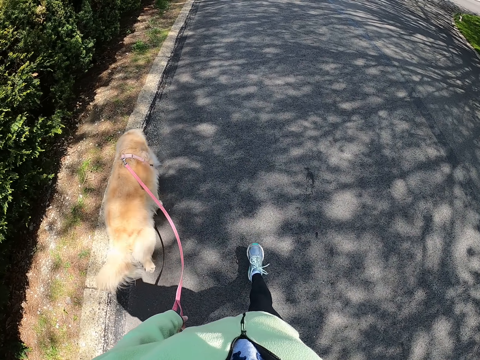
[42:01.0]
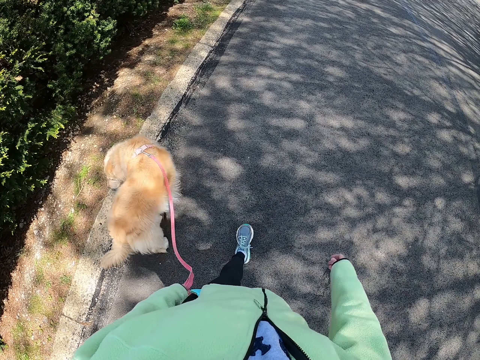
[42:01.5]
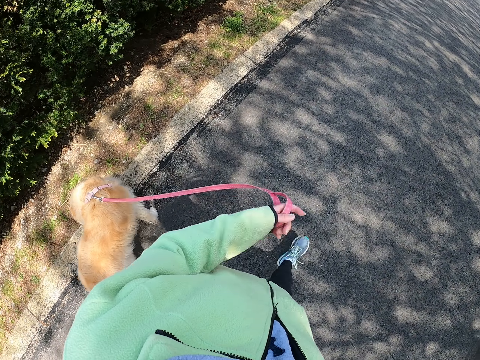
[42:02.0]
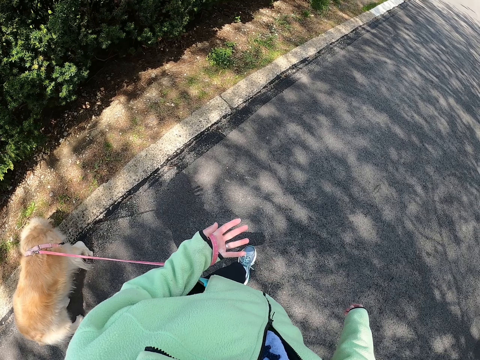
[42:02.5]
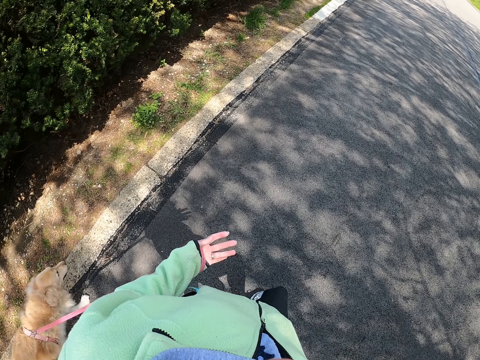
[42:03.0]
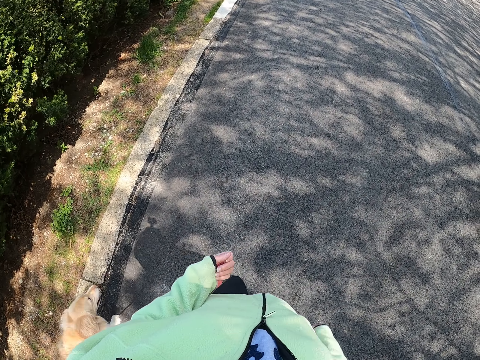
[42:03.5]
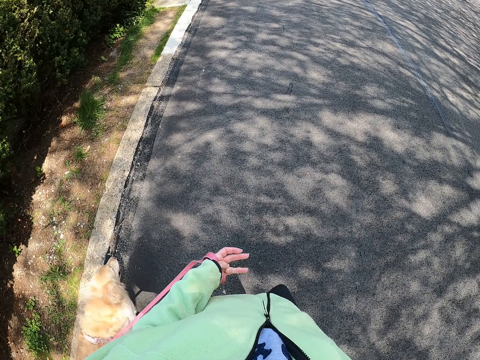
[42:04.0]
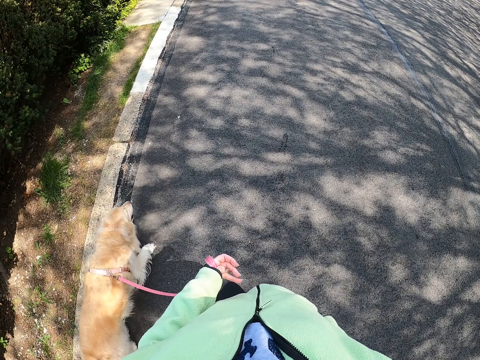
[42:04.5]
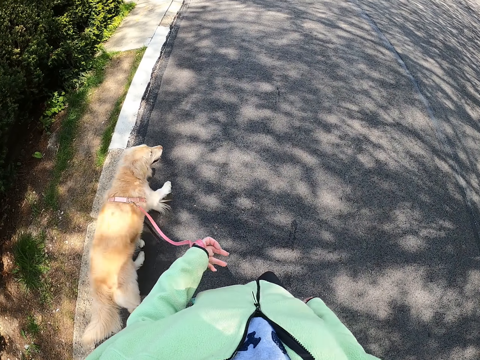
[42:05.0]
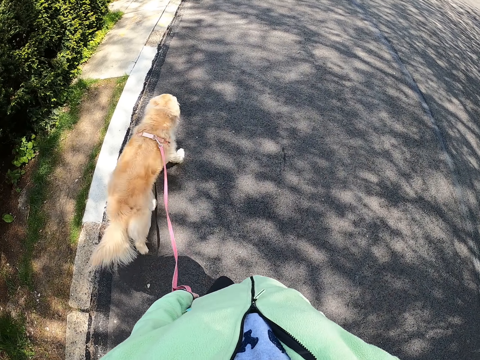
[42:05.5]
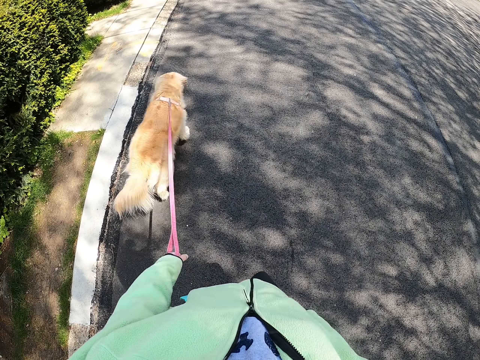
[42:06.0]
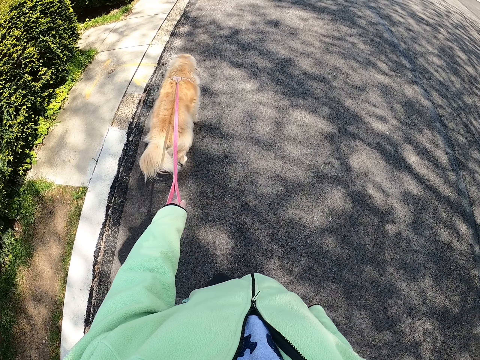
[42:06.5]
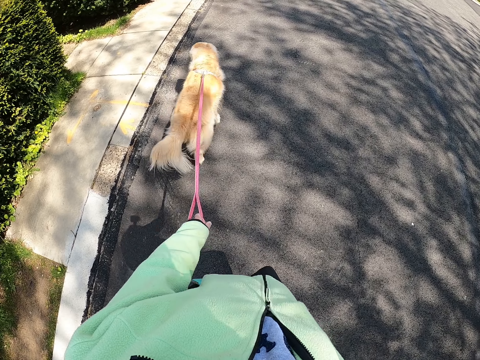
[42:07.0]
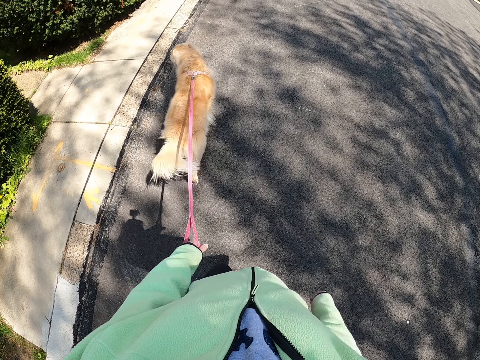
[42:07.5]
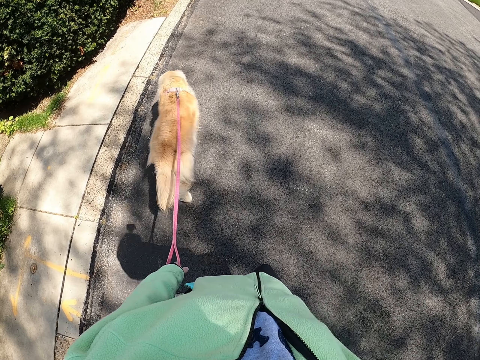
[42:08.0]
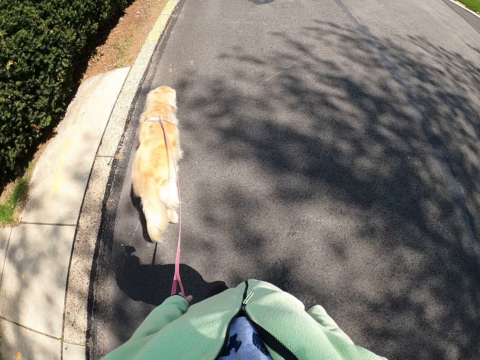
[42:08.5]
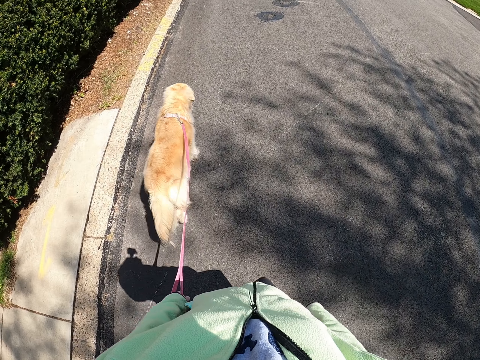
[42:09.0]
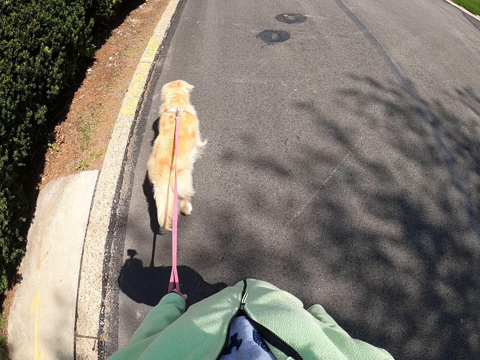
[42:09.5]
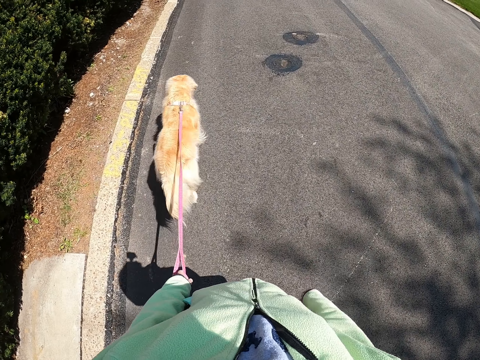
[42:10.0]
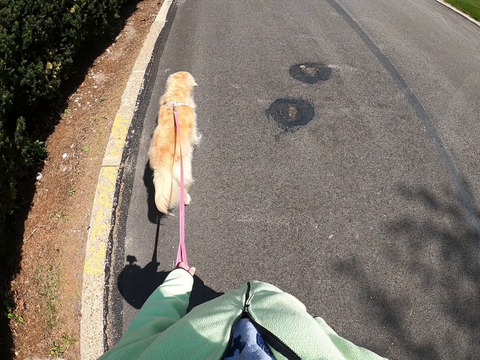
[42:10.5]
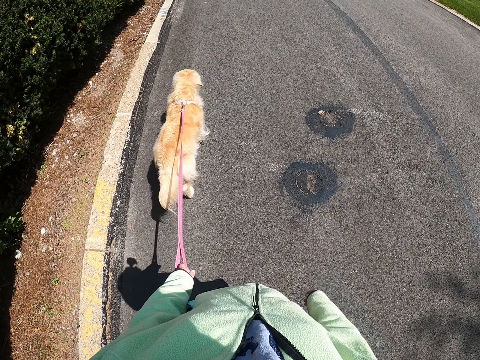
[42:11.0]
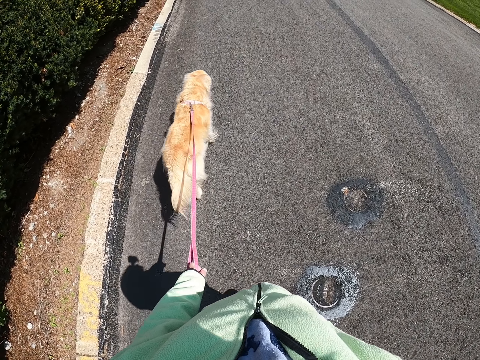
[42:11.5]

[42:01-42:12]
The camera wearer moves a hand. They move fingers. They stop moving fingers. They walk on a road. They move the hand. They walk on the road.

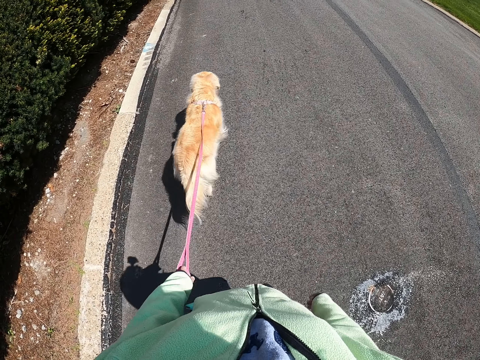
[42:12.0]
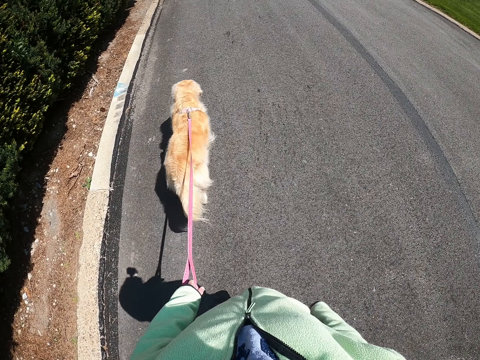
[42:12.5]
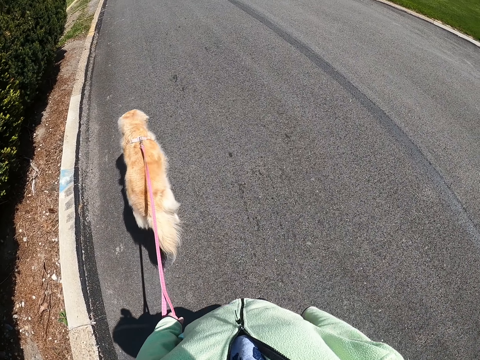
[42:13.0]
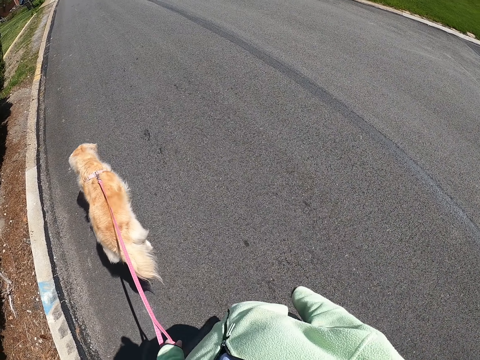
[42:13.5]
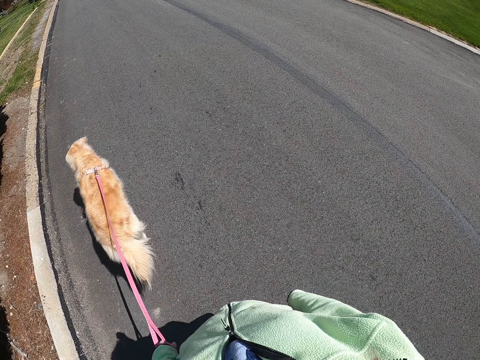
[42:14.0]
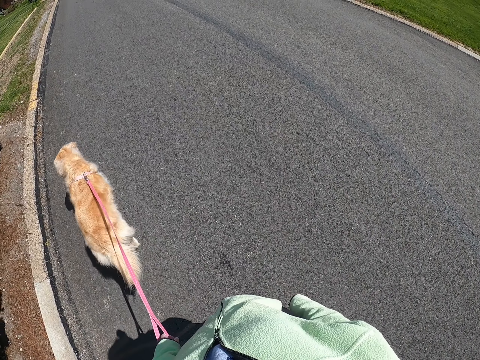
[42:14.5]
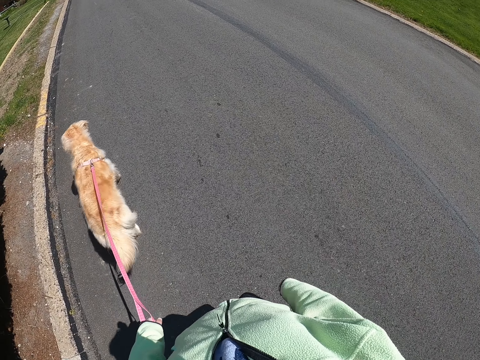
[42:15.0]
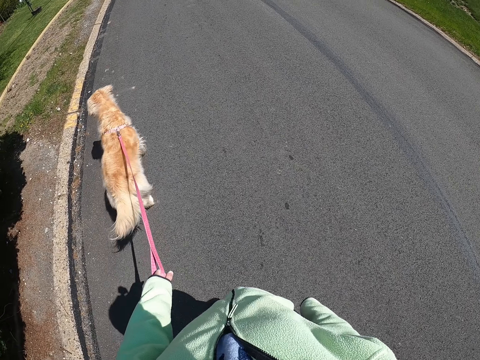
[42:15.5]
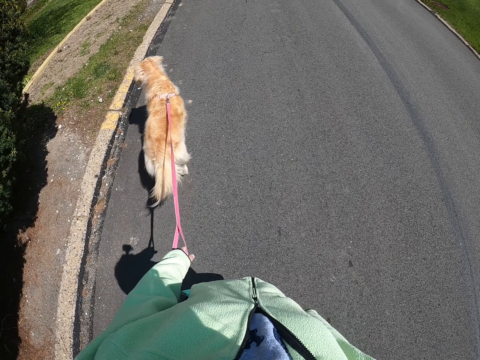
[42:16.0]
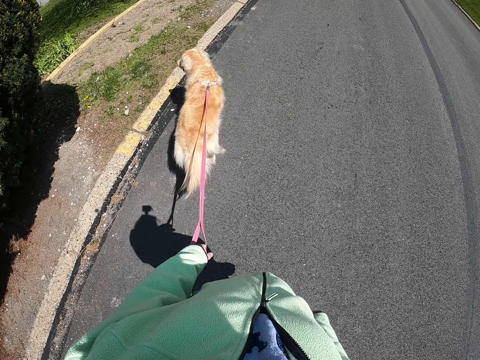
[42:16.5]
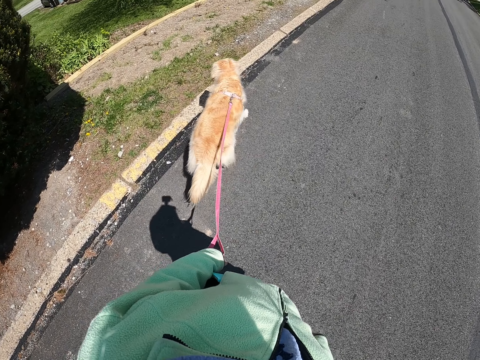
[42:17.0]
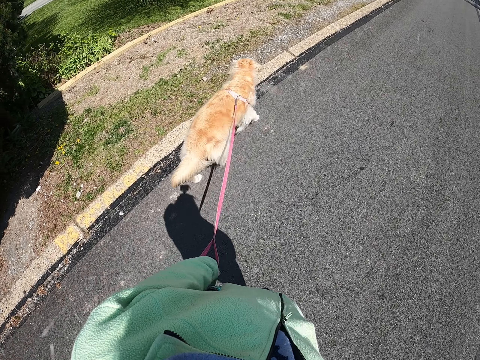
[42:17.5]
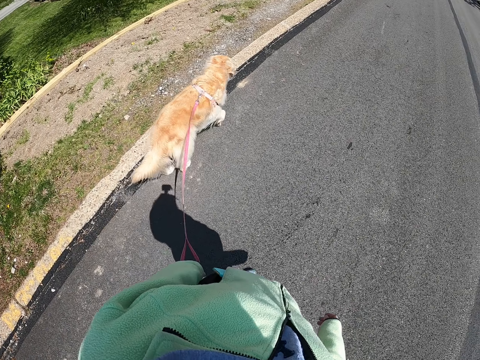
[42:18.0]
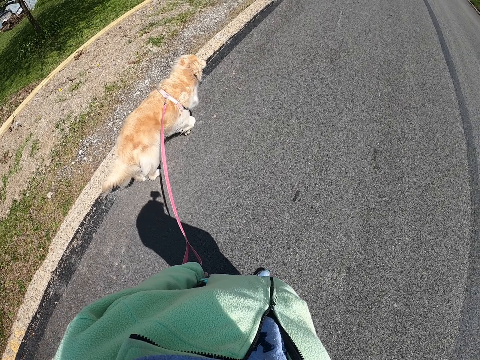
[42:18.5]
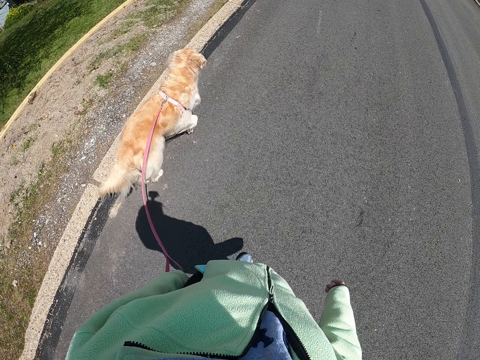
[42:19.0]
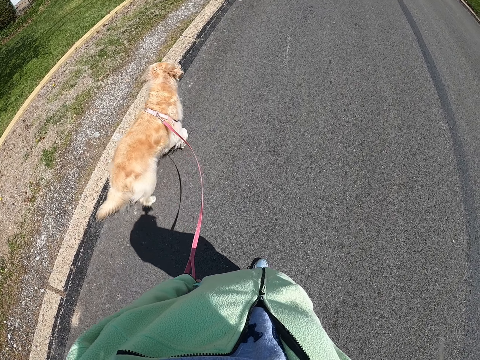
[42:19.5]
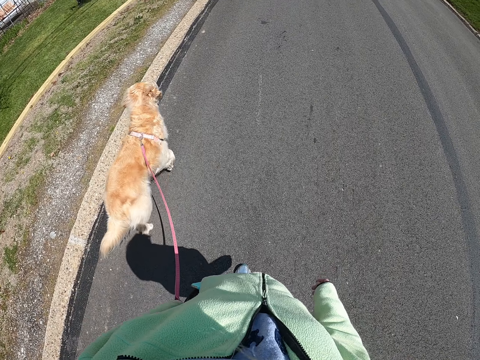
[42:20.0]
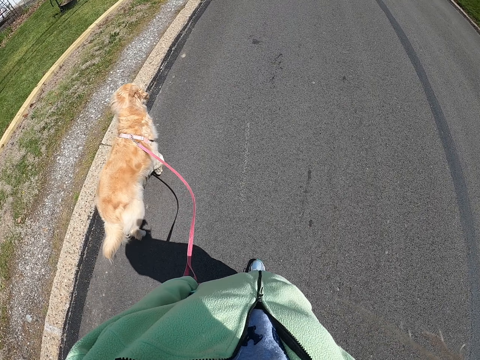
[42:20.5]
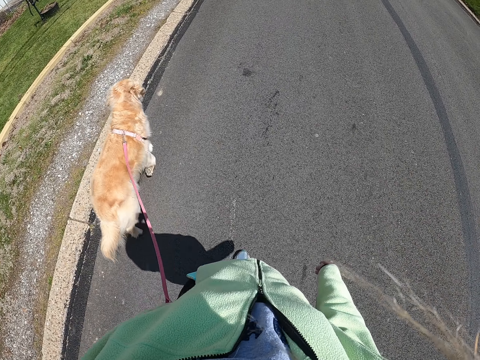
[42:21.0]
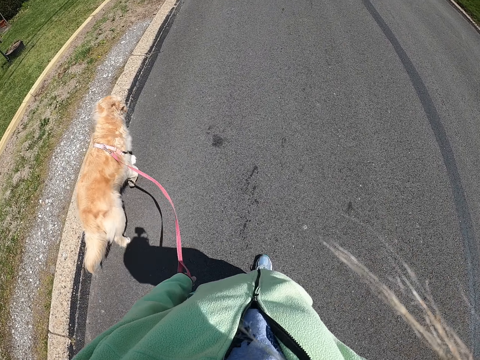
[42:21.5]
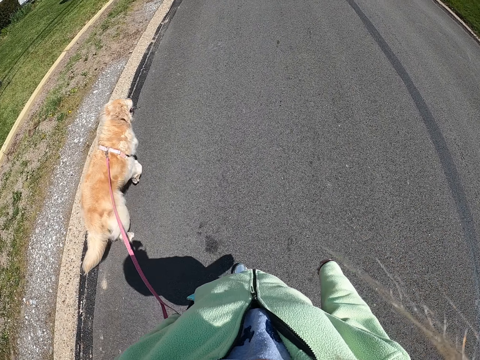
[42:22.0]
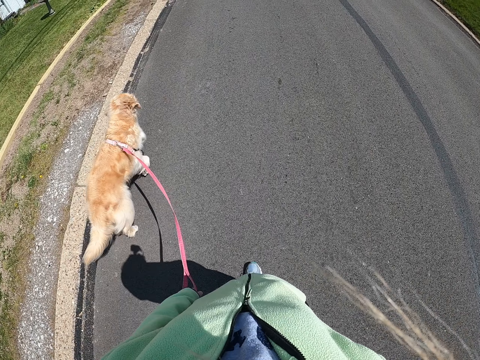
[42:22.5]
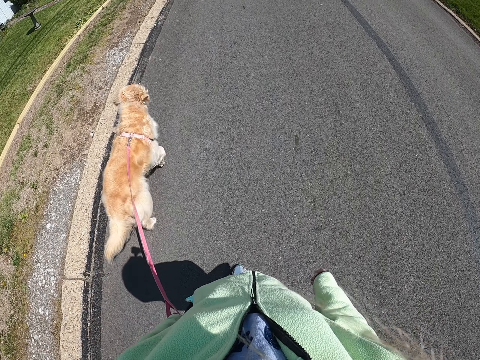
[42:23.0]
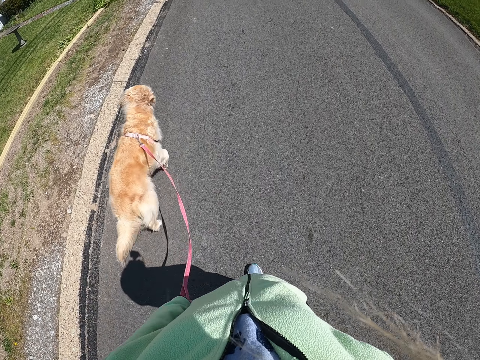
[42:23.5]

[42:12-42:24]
The camera wearer looks around. They look around again. They walk on a road.

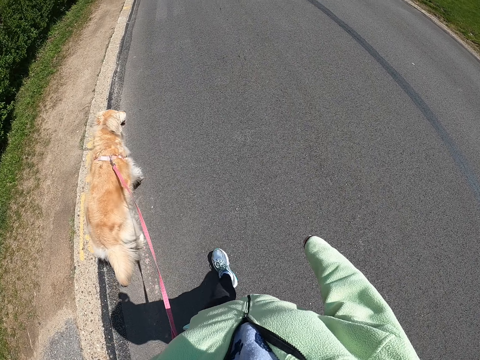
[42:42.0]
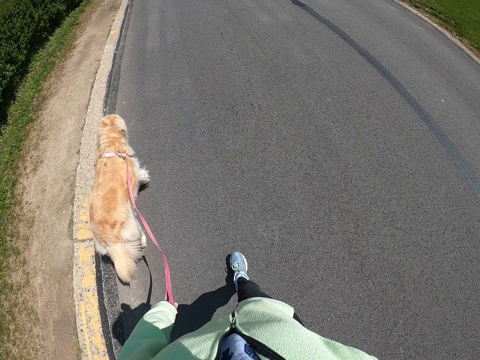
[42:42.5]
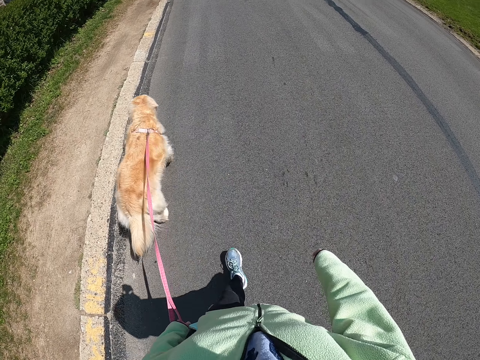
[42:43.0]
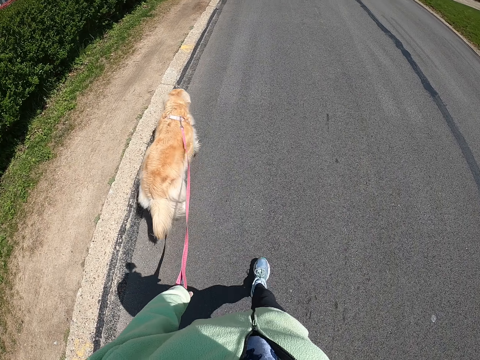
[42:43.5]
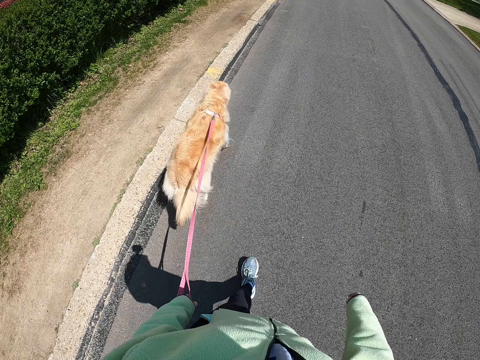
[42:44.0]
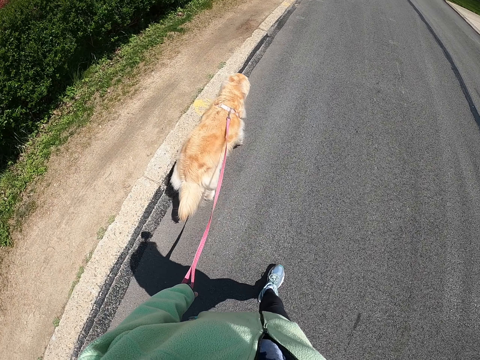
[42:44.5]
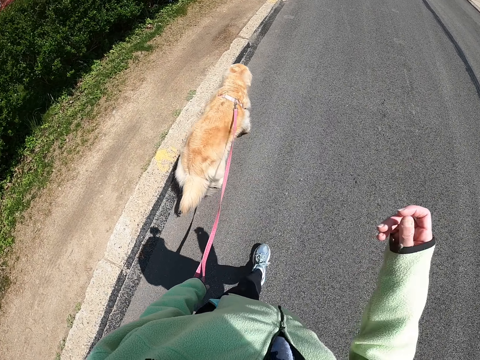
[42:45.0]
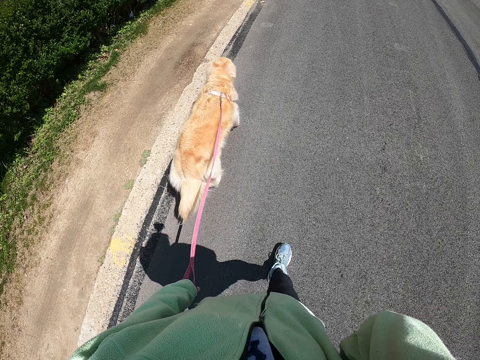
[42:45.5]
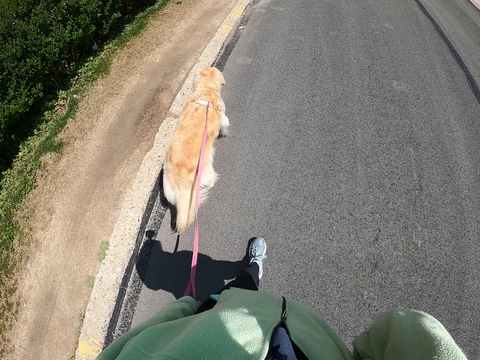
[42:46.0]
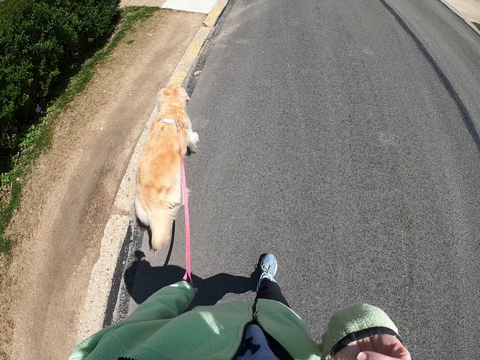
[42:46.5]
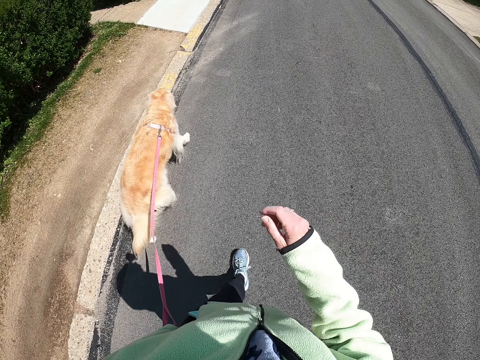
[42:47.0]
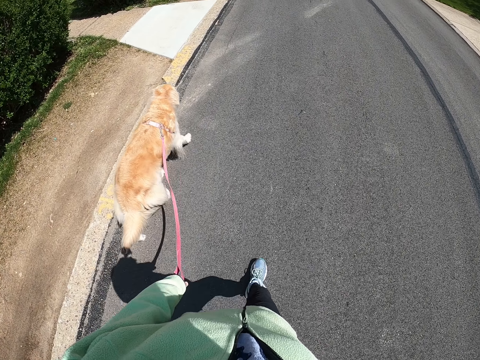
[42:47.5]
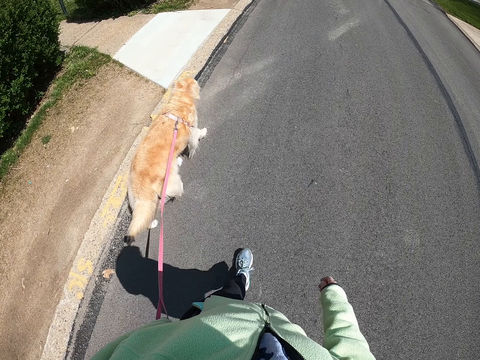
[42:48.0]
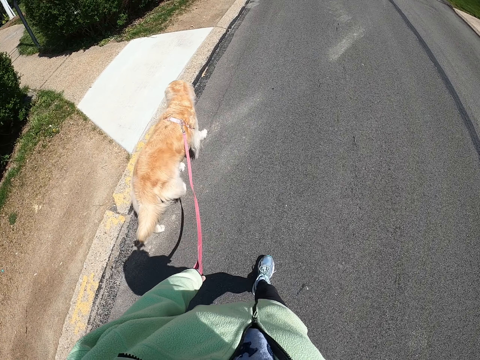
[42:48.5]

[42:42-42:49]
The camera wearer raises up a hand. They walk on a road. They put down the hand. They walk on the road.
